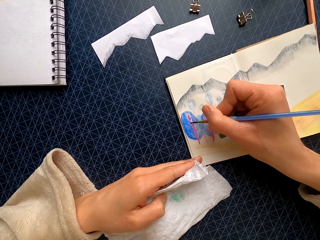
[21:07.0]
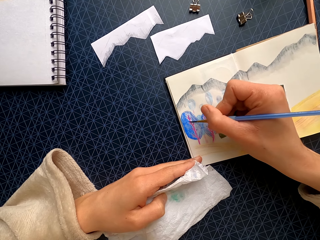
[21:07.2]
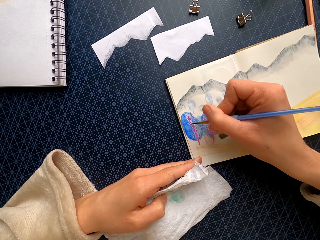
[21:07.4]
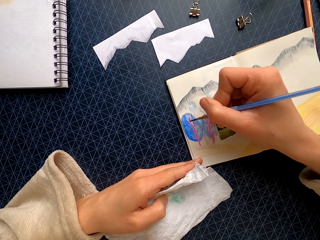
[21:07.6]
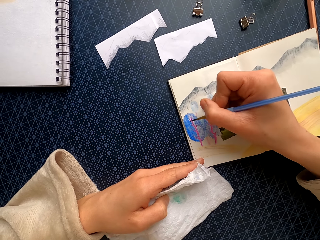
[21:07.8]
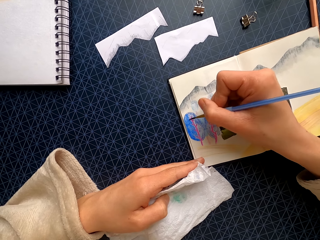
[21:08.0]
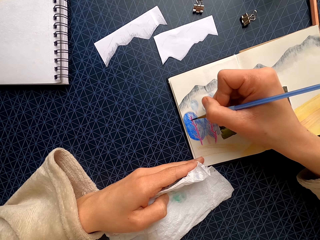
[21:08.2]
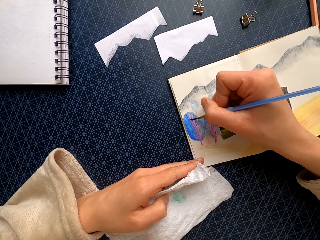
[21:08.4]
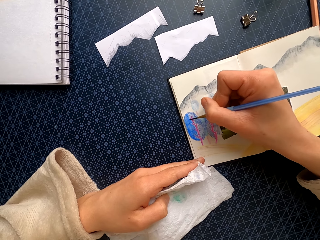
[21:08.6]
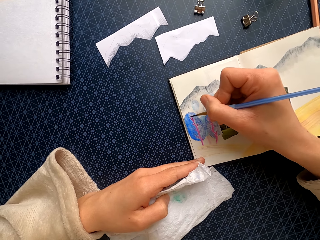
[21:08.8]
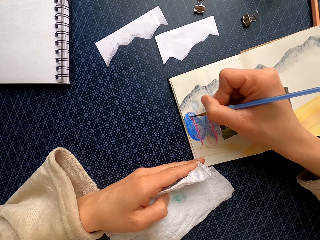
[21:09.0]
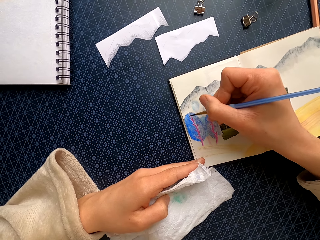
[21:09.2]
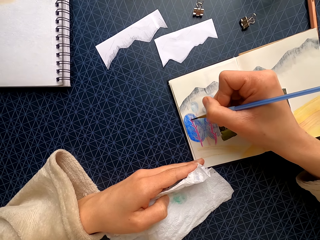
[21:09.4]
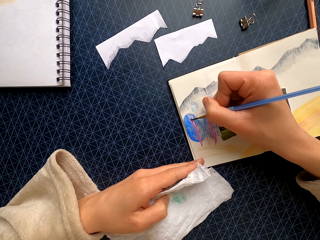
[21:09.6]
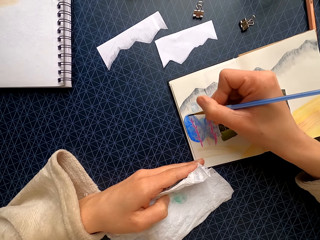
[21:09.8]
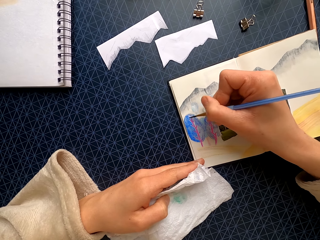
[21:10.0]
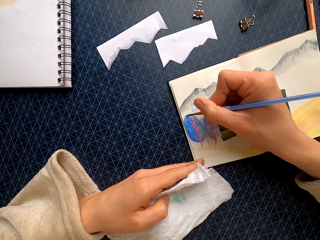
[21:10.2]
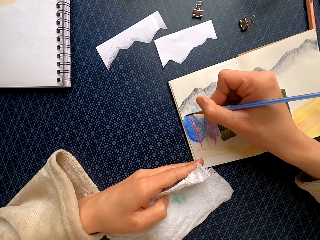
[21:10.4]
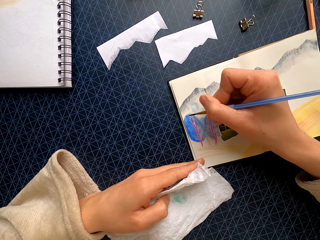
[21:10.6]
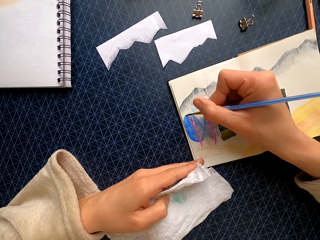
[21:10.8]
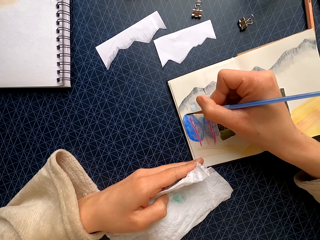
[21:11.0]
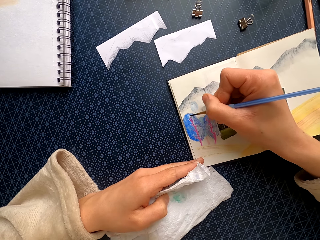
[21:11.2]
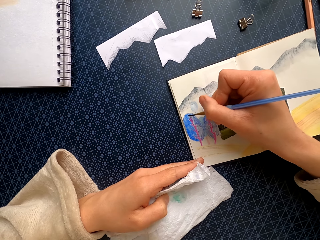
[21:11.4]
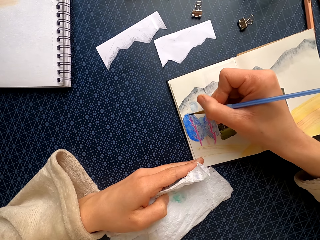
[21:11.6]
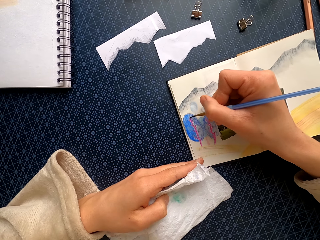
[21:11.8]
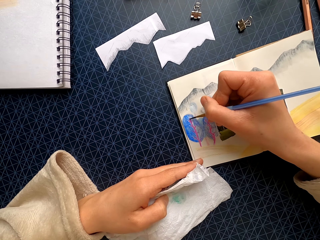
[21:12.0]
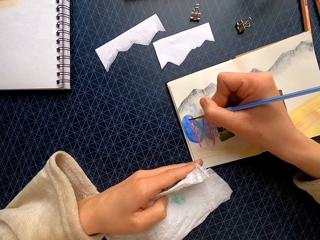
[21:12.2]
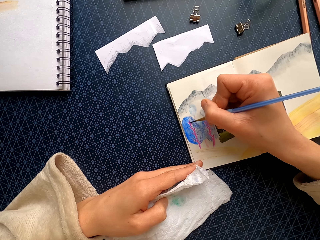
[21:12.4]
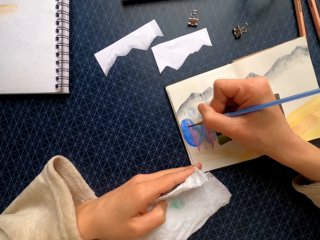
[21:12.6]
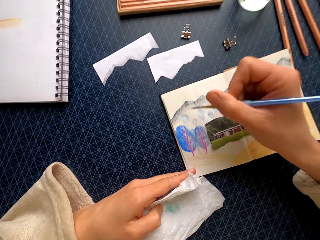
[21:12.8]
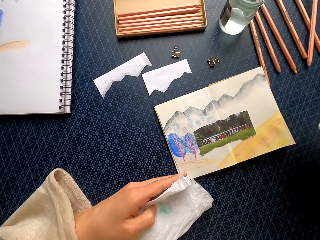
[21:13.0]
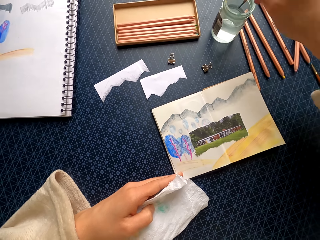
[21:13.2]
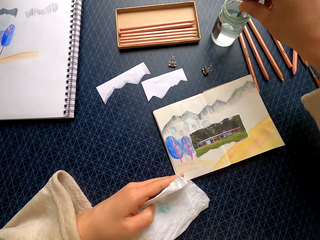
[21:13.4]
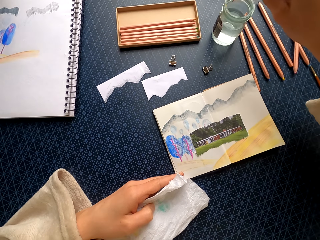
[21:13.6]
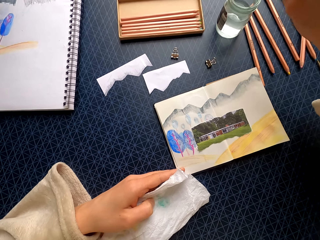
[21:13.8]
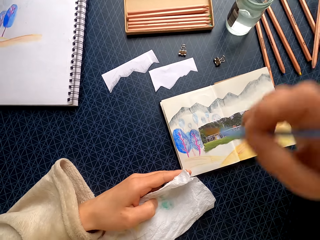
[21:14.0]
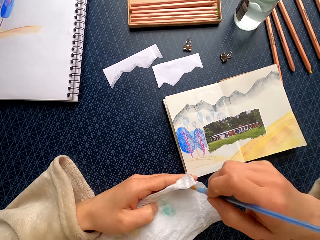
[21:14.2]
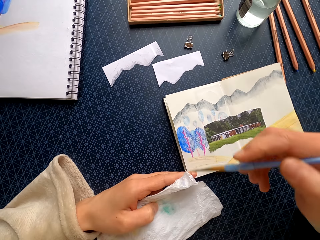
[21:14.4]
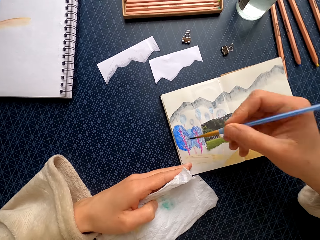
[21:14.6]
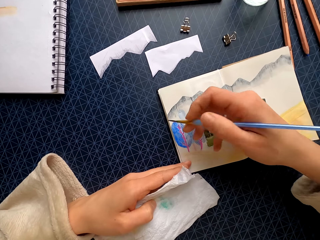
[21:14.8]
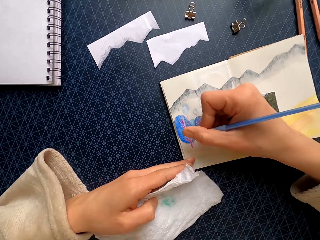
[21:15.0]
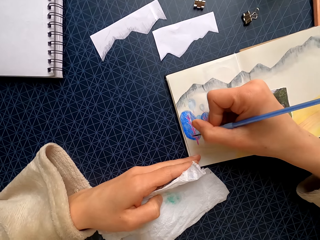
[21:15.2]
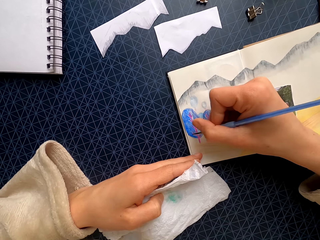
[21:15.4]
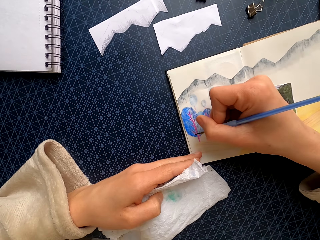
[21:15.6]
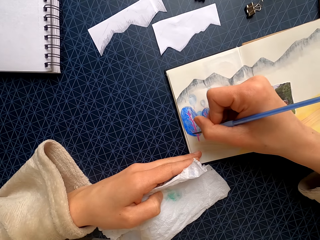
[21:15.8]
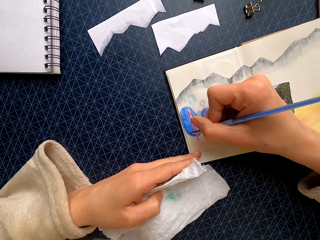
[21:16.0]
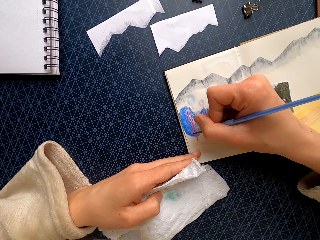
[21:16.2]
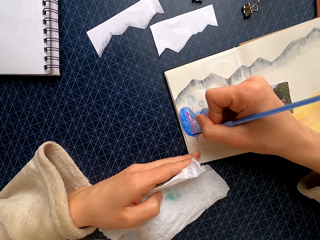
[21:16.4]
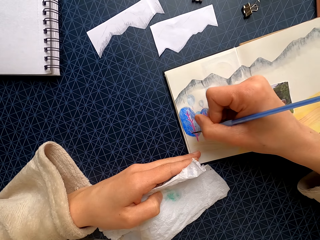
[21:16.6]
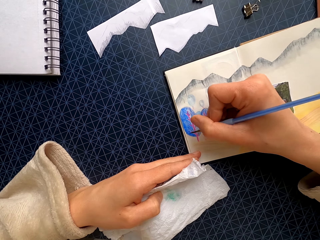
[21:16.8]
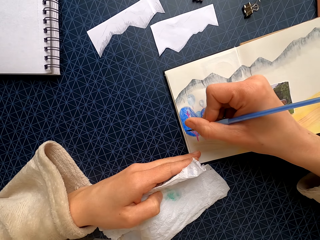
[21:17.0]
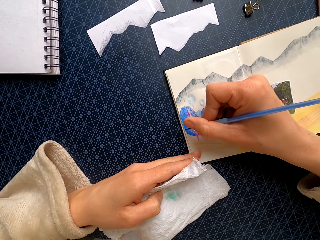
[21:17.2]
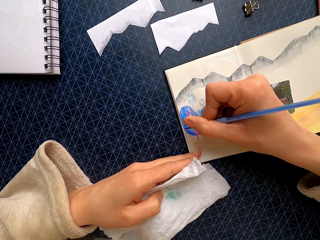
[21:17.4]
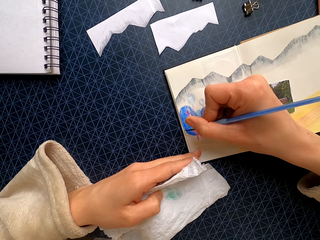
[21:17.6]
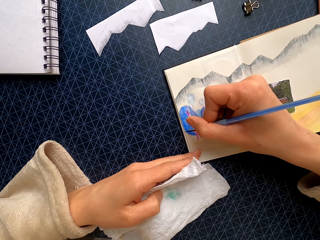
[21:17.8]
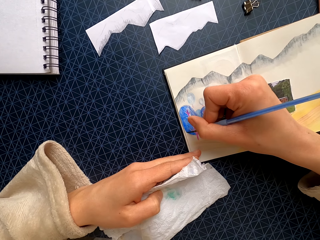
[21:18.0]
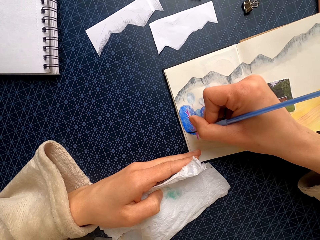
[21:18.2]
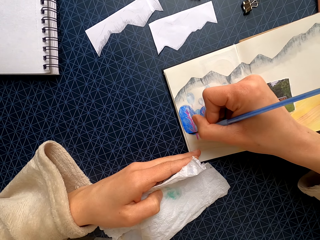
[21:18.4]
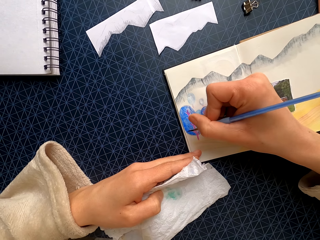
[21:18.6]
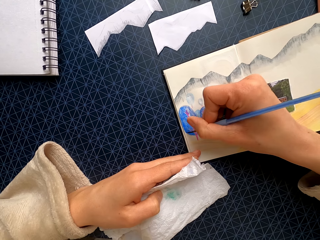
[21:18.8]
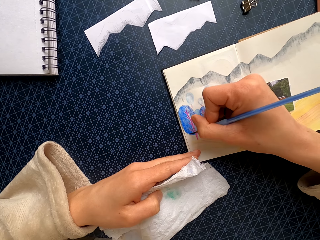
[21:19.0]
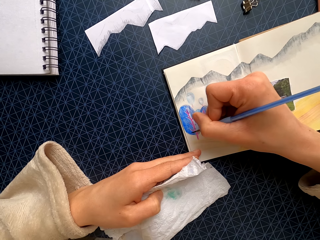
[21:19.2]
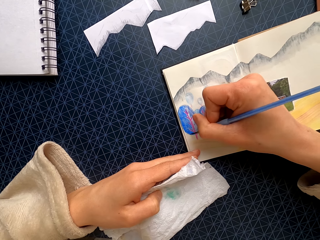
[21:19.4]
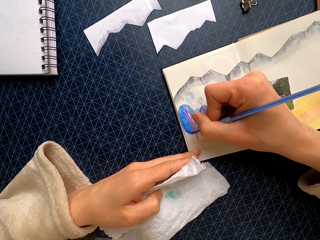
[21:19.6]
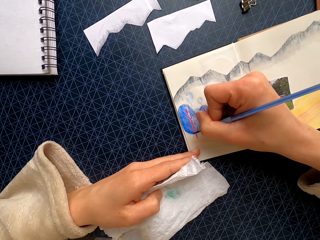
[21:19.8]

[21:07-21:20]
The camera wearer dips the brush in water in the tin. They brush the paper towel. They hold the drawing. They color the drawing.

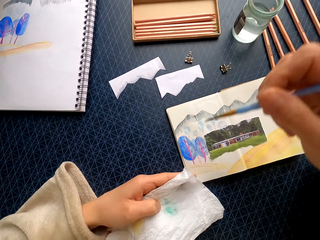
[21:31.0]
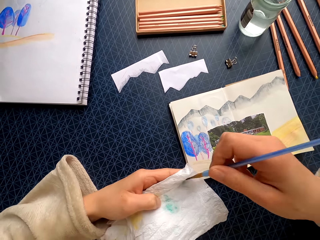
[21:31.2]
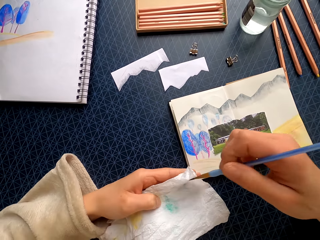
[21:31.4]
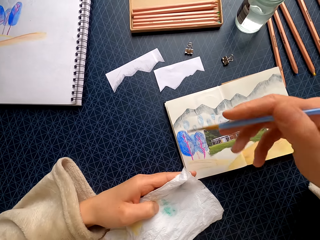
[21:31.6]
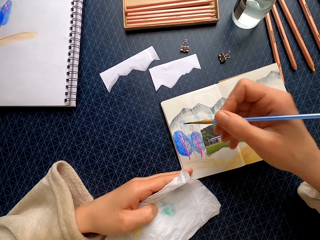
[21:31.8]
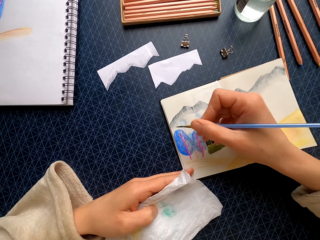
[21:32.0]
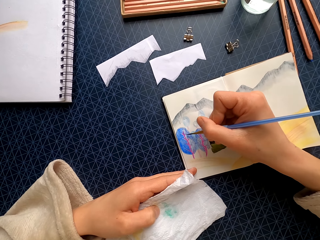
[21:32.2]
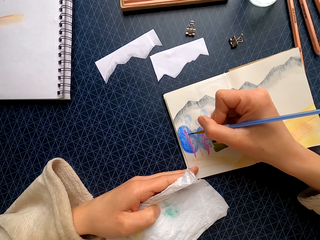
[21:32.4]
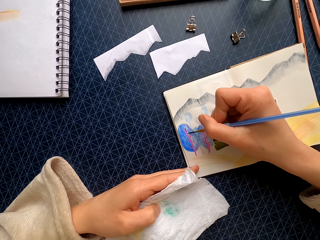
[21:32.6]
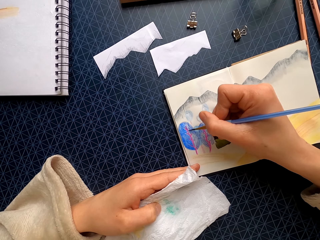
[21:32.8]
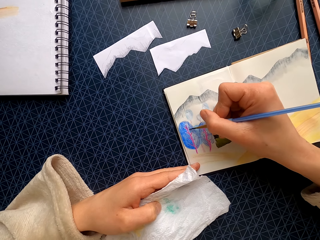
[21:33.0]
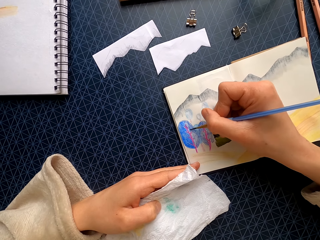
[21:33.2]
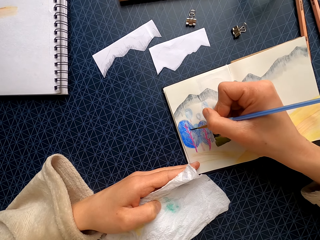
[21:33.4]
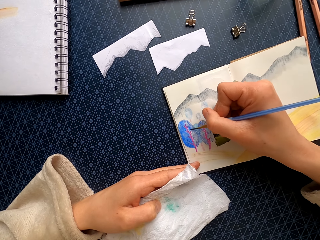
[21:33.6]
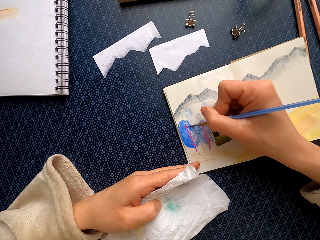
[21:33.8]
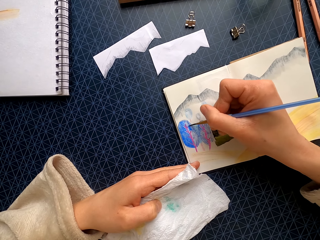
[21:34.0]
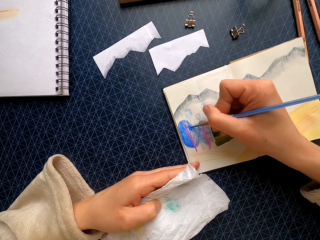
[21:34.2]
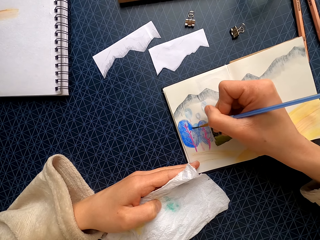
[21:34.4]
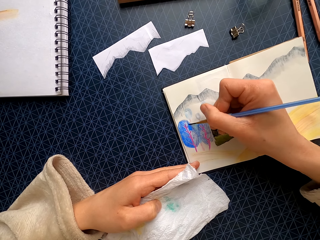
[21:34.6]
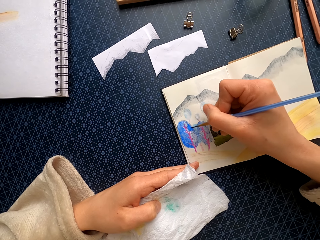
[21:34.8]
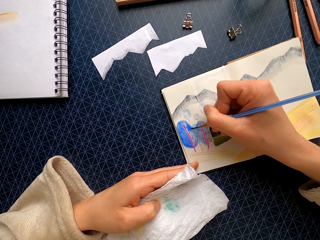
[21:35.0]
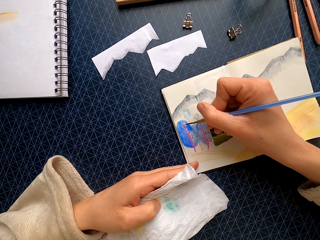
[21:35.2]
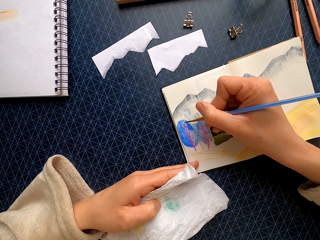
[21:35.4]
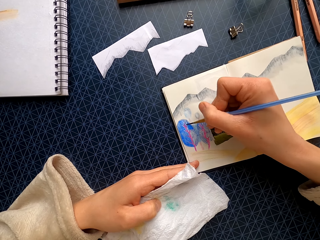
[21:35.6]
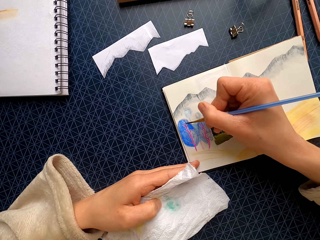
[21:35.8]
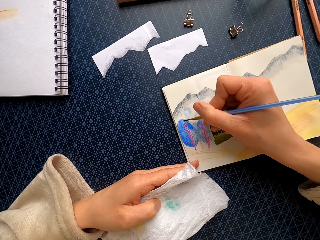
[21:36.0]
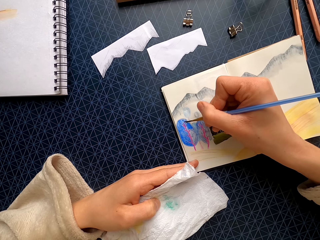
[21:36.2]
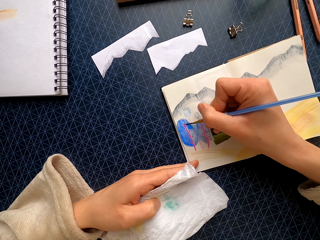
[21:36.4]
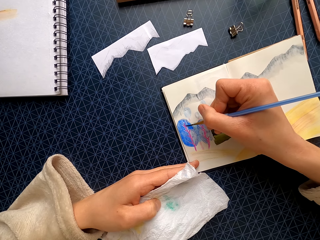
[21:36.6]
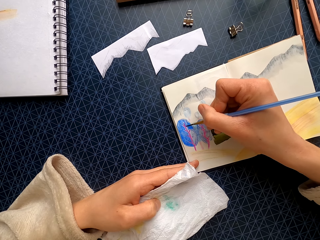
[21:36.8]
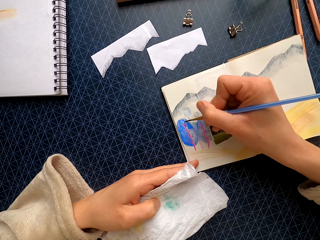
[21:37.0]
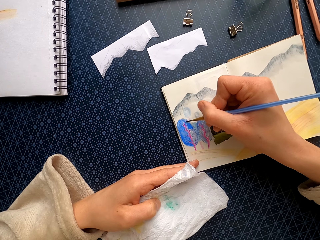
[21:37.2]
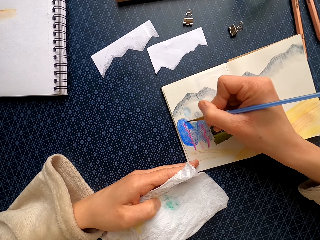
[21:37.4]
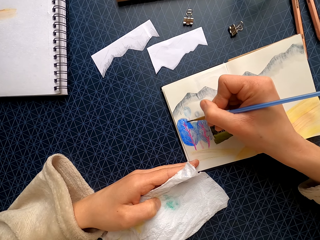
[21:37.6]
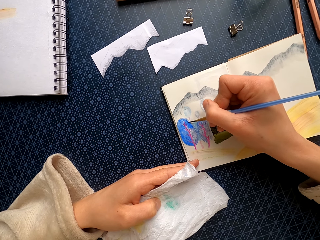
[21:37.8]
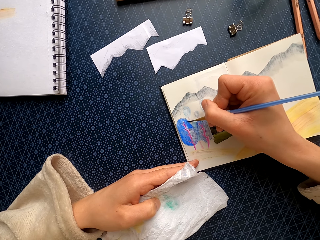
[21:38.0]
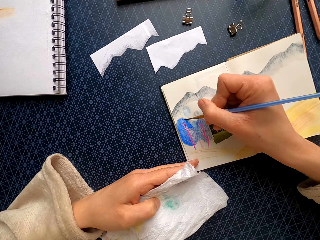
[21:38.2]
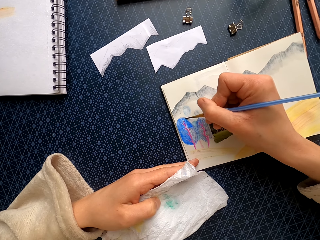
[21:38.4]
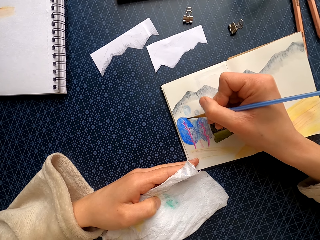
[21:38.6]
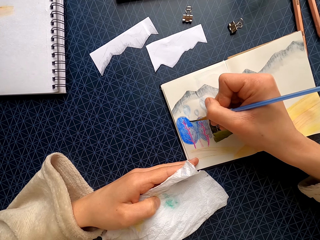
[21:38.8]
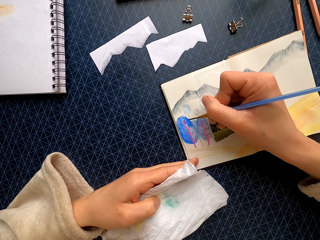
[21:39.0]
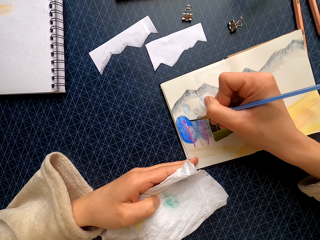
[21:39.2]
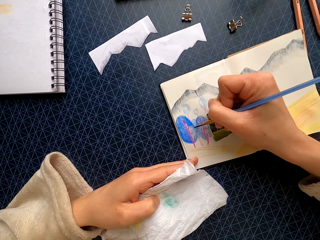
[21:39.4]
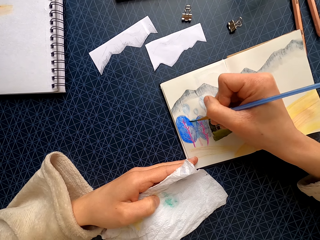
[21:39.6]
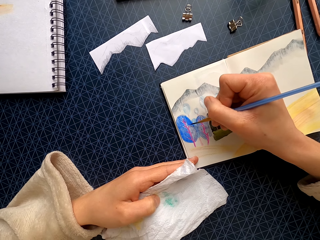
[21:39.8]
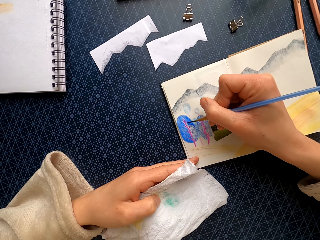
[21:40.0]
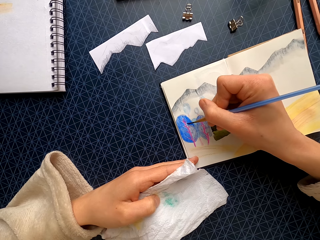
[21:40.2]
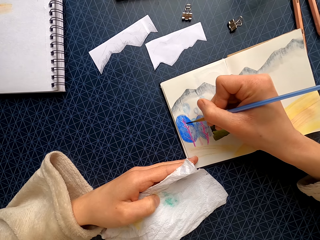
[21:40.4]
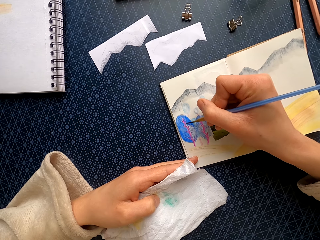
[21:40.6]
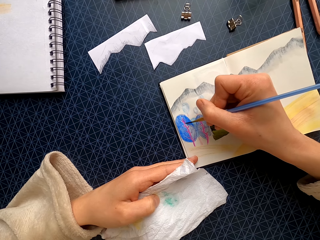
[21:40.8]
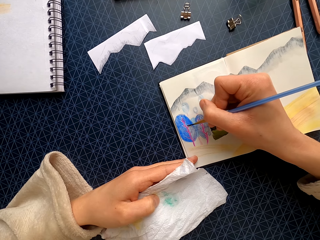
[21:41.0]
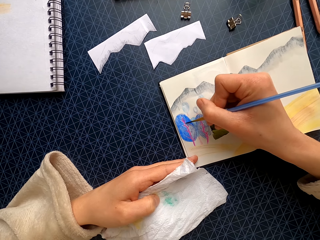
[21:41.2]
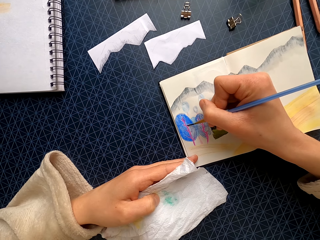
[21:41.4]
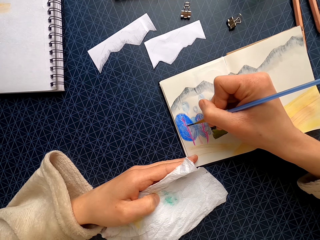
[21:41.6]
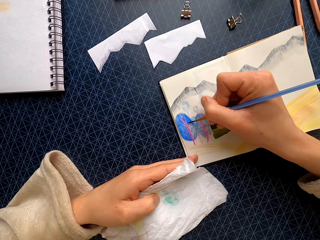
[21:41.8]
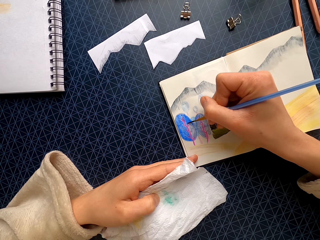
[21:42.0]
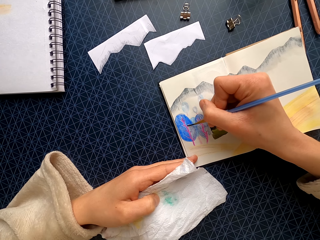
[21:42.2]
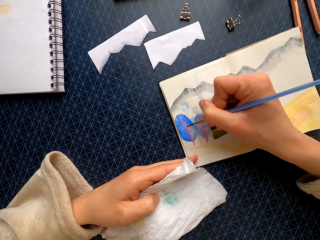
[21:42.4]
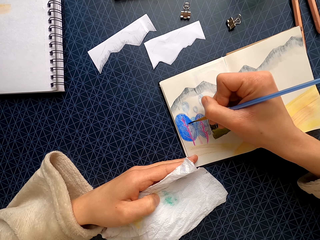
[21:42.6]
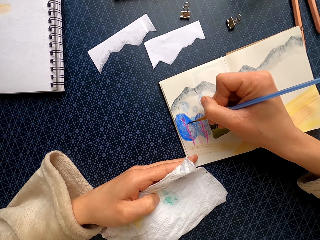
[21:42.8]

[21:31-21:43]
The camera wearer dips the brush in water in the tin. They brush the paper towel. They hold the drawing. They color the drawing.
